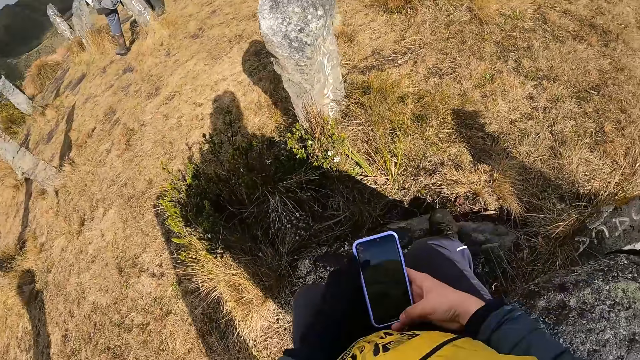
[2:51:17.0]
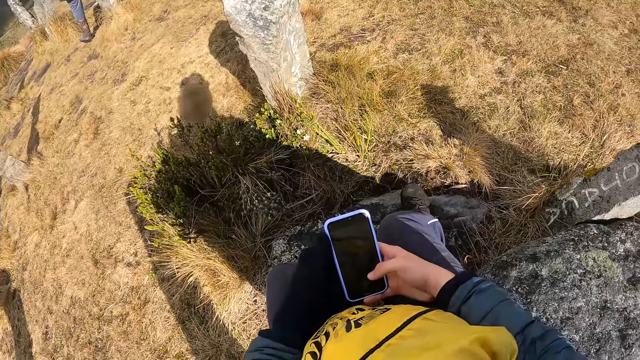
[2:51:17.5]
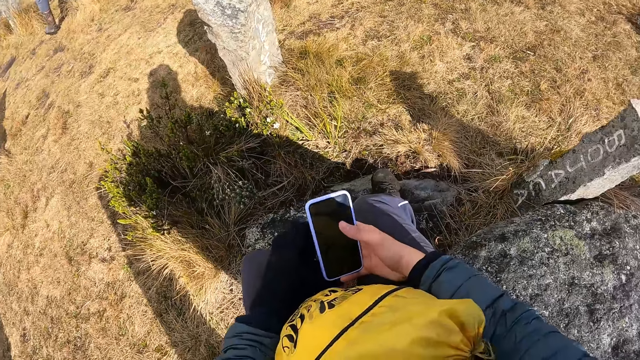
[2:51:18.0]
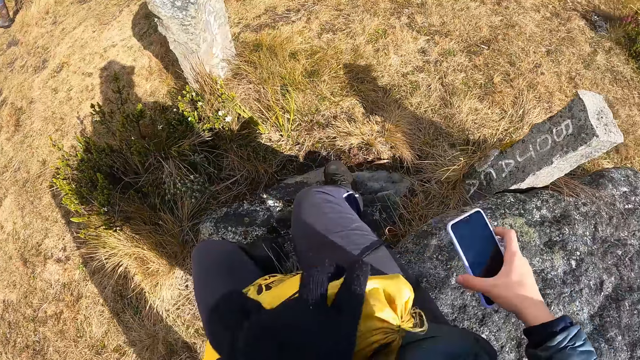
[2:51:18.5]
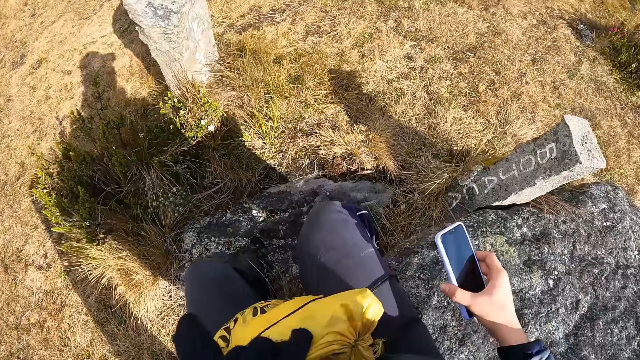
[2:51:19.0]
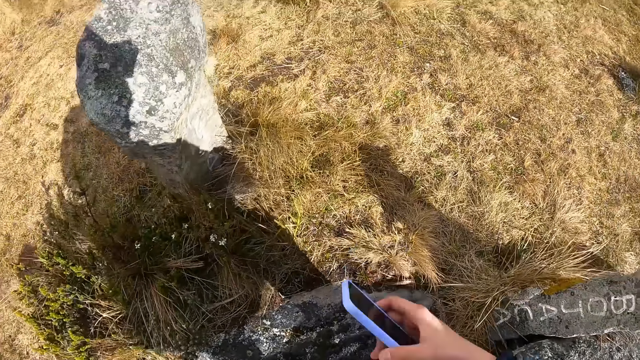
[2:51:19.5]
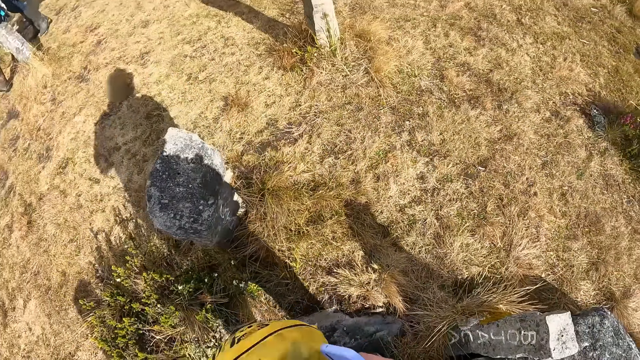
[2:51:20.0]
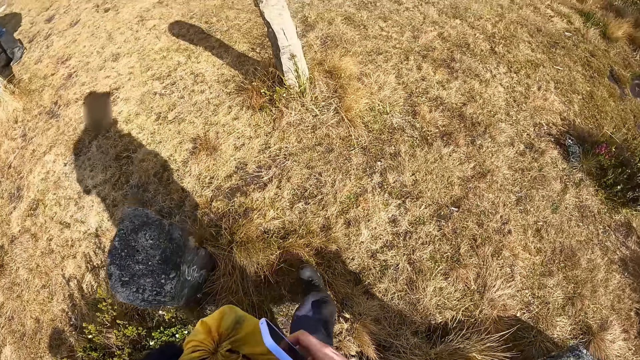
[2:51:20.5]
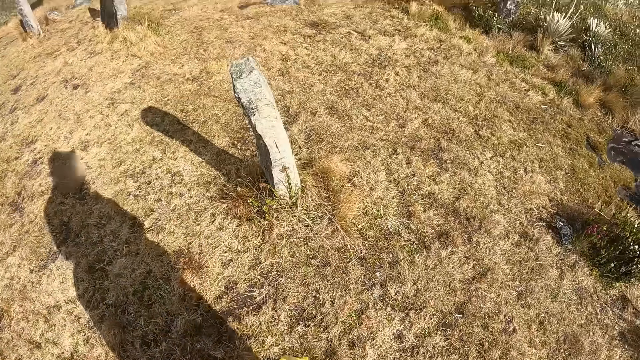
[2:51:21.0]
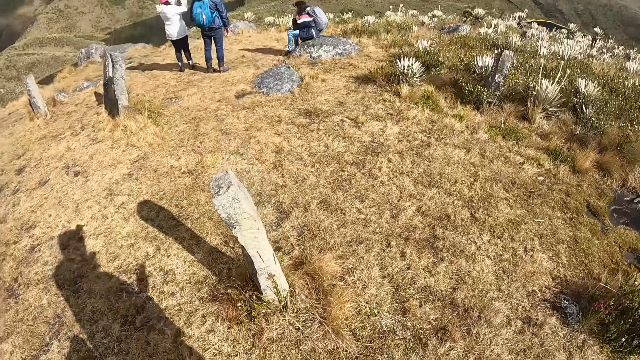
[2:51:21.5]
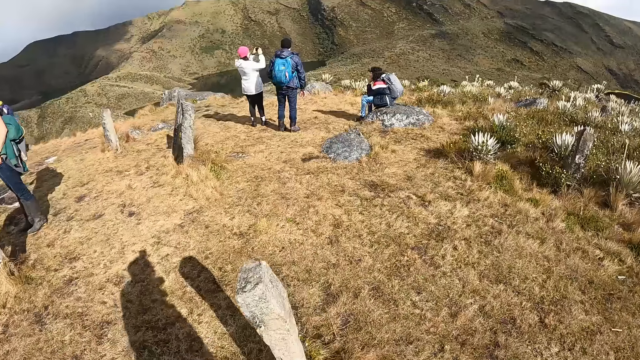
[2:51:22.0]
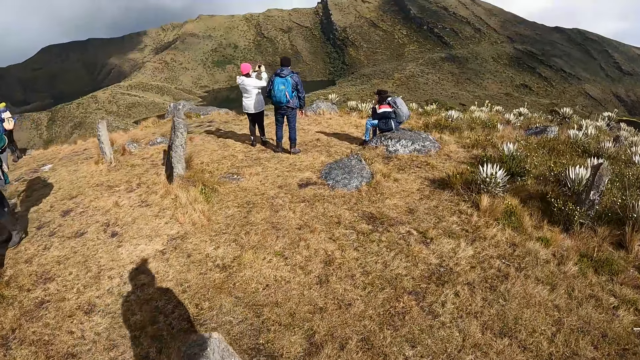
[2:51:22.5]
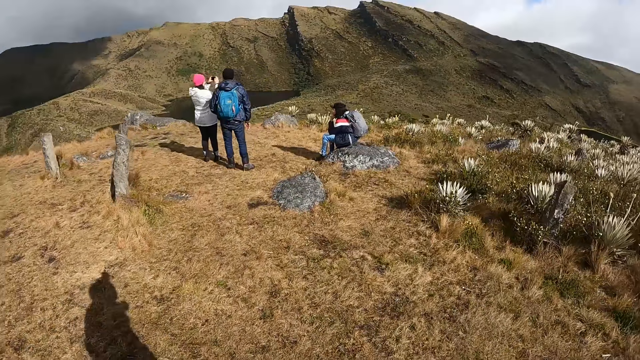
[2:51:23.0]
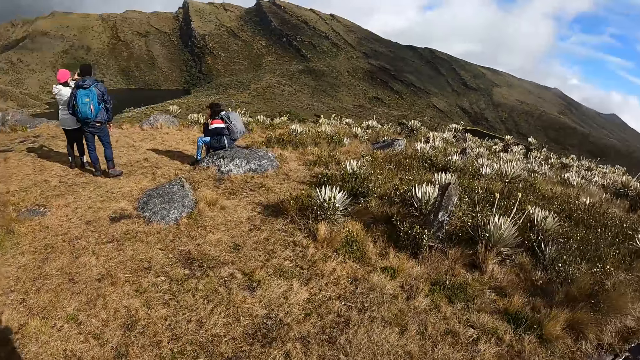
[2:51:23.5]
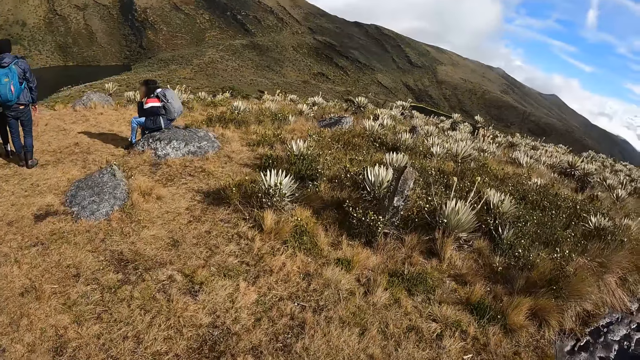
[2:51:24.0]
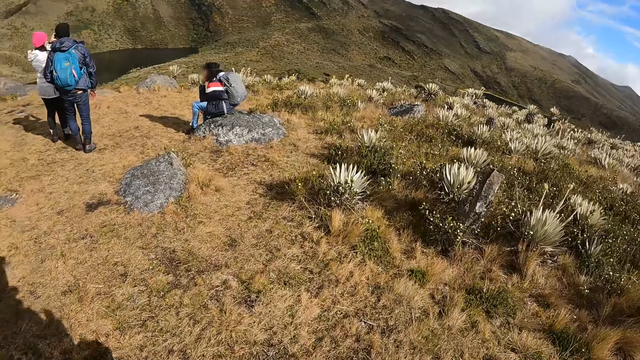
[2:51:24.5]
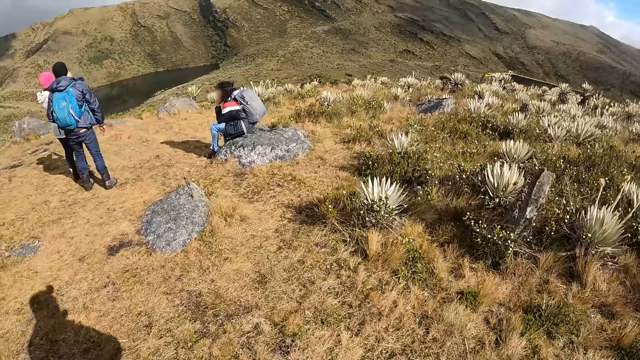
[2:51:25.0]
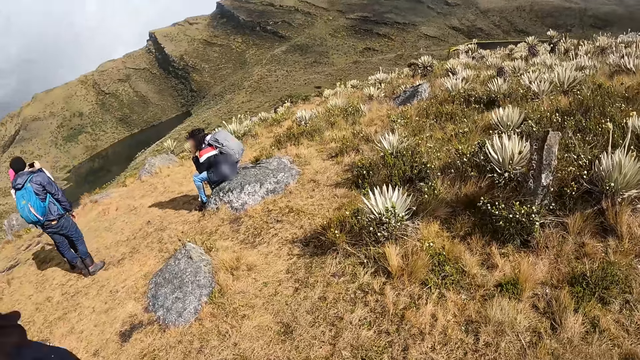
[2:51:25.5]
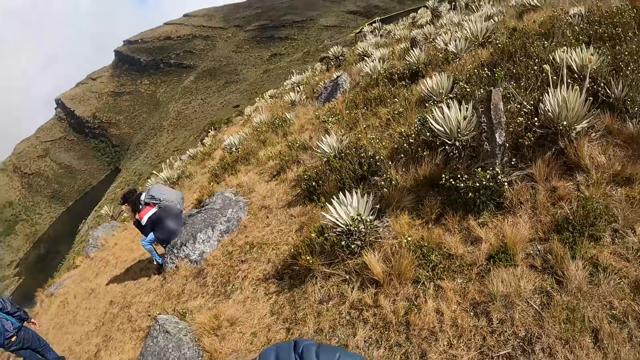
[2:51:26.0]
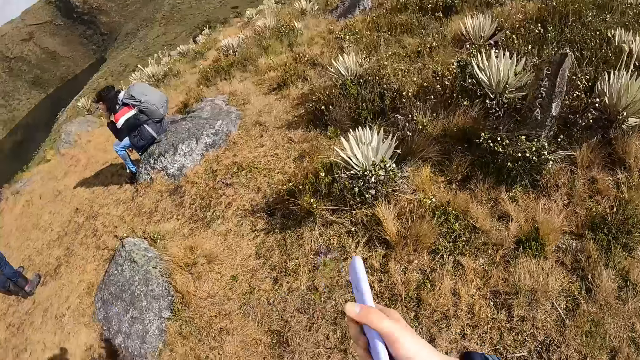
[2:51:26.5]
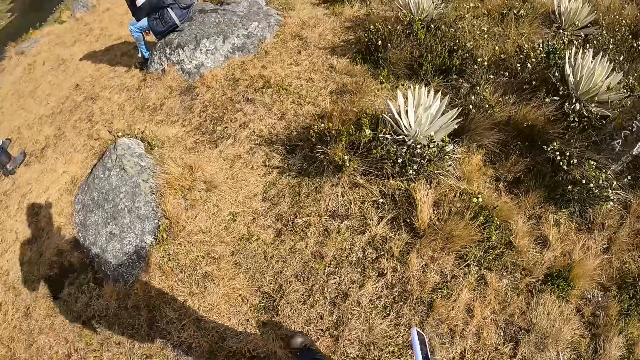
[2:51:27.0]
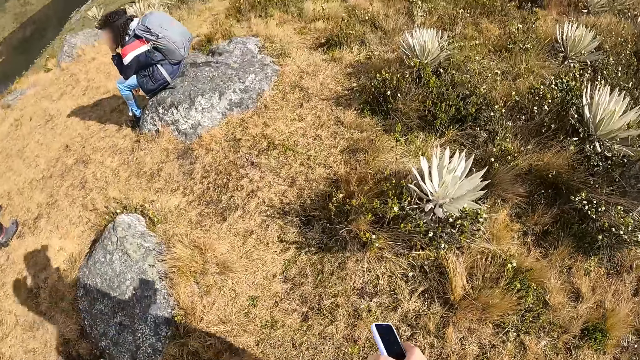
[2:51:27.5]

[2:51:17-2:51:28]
The camera wearer turns around the hill. They browse the phone. They touch the rescue bag and take the rescue bag. They walk on the hill.

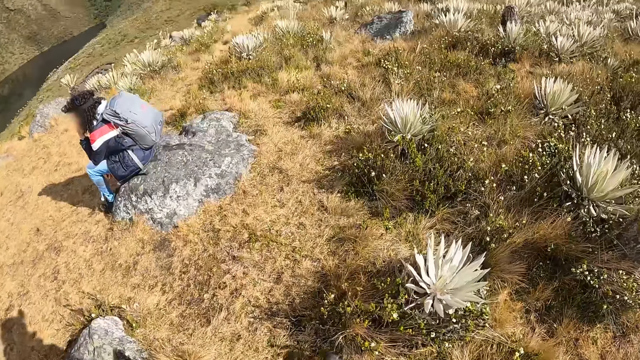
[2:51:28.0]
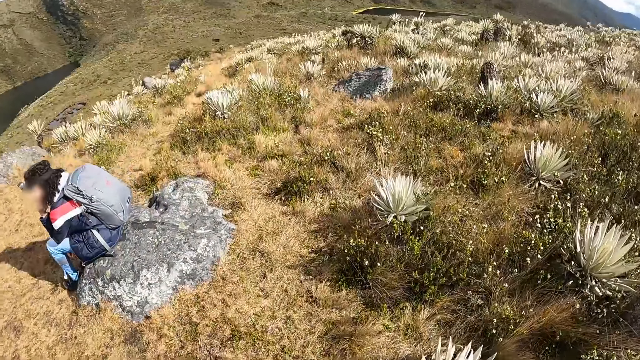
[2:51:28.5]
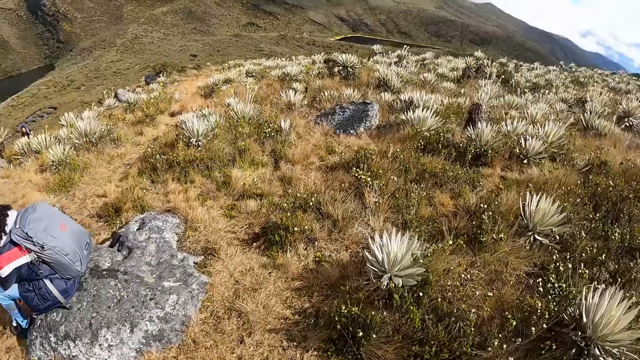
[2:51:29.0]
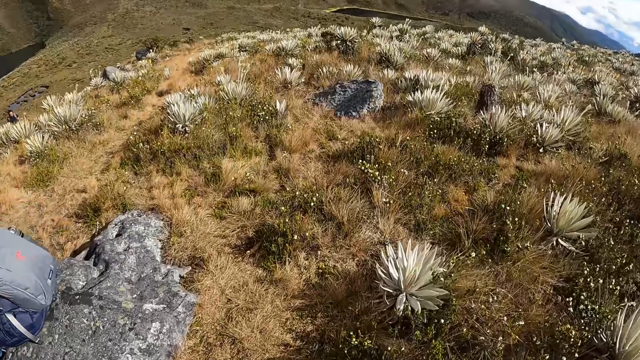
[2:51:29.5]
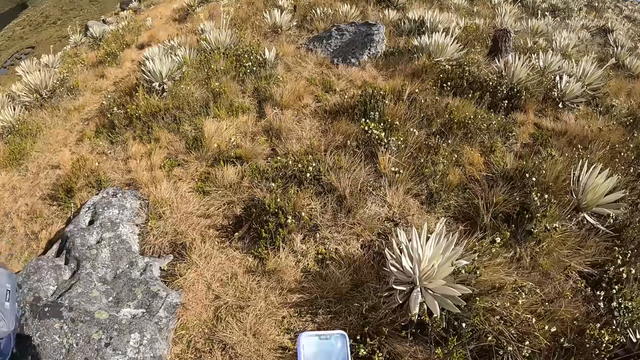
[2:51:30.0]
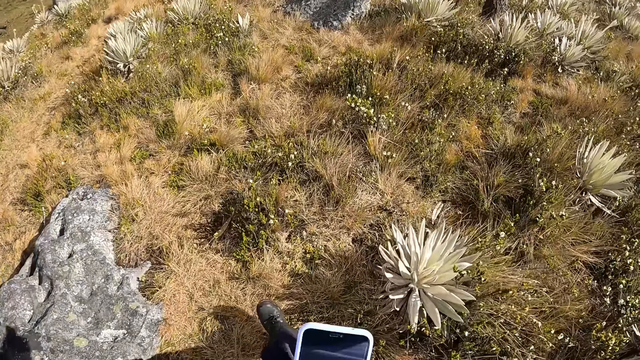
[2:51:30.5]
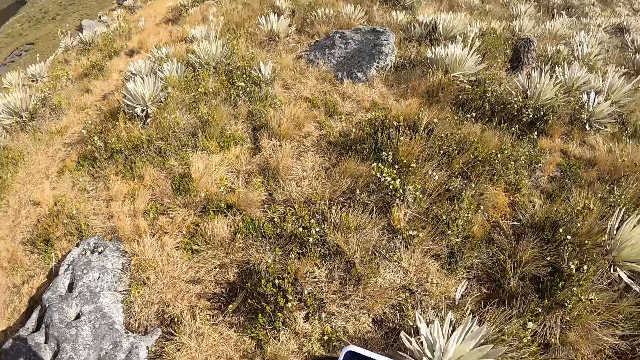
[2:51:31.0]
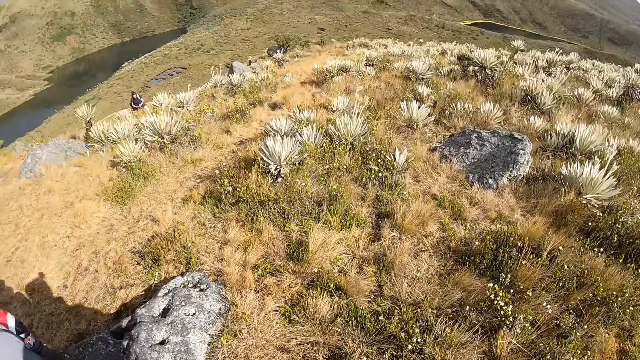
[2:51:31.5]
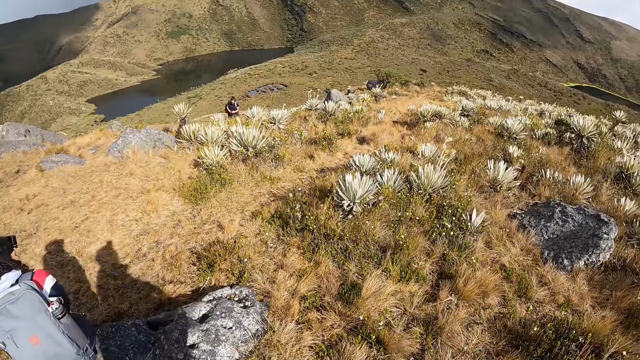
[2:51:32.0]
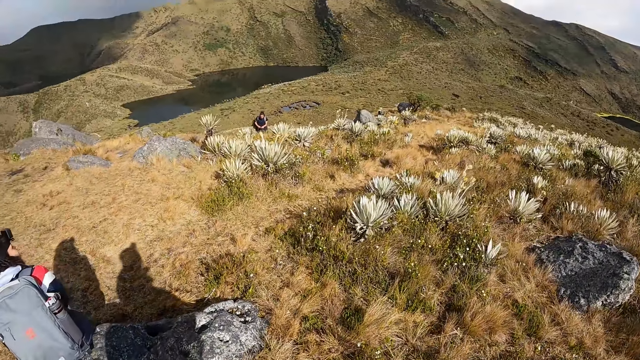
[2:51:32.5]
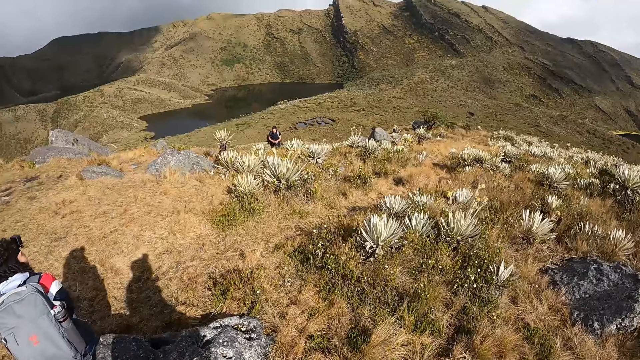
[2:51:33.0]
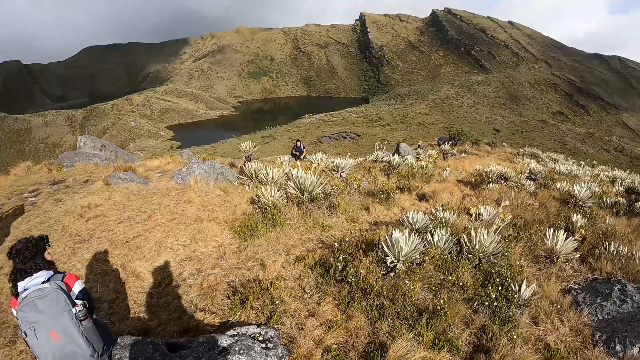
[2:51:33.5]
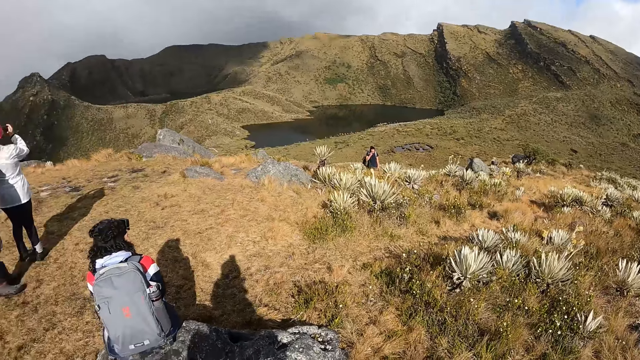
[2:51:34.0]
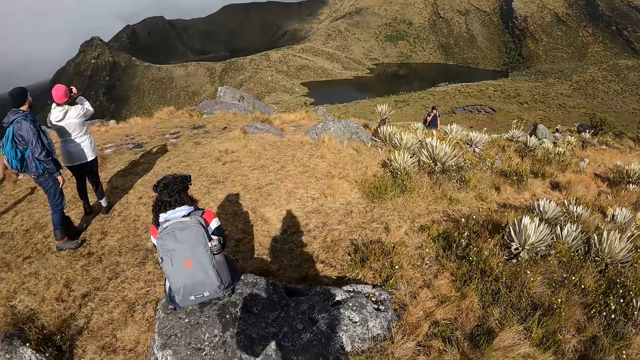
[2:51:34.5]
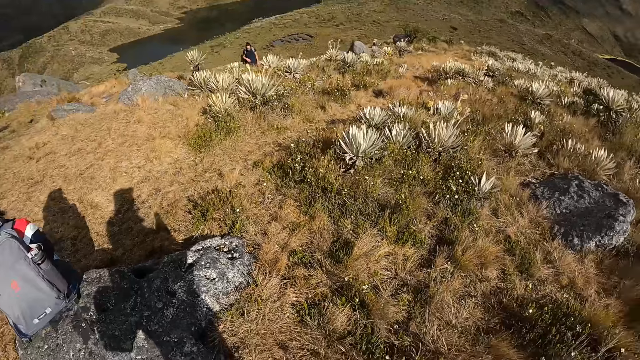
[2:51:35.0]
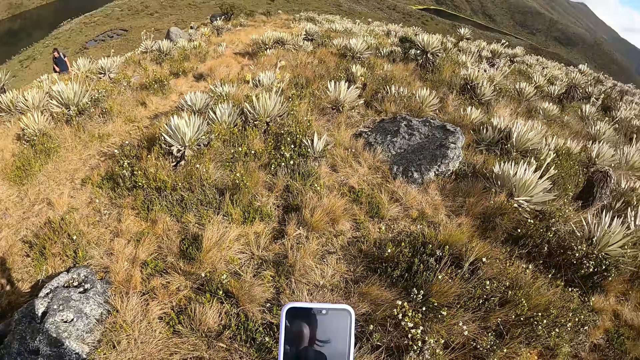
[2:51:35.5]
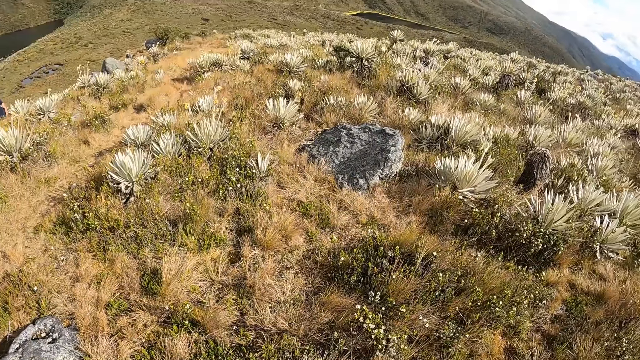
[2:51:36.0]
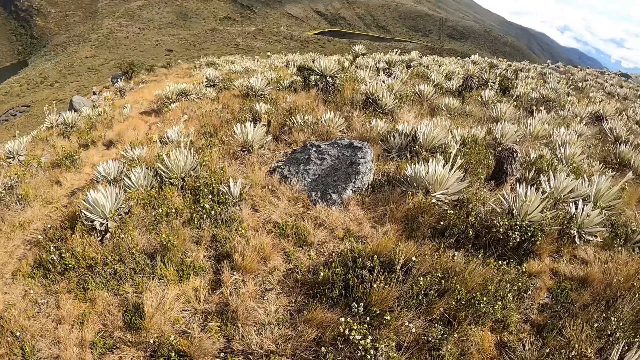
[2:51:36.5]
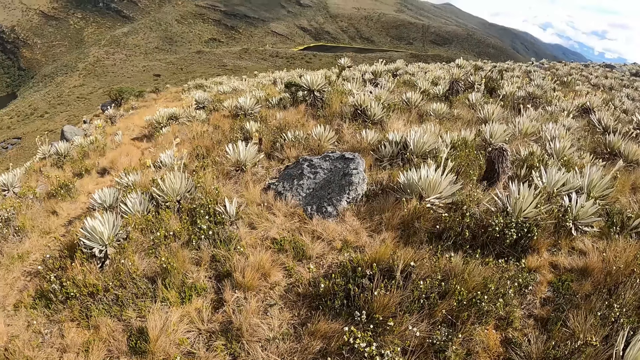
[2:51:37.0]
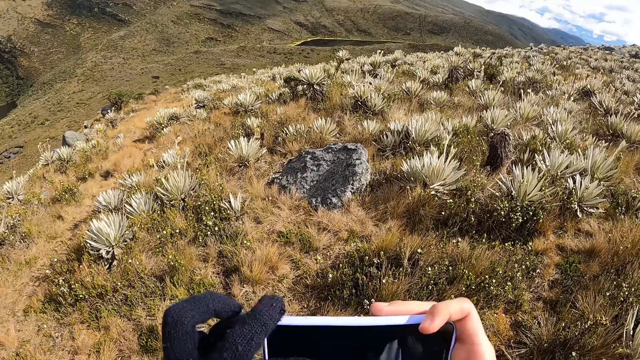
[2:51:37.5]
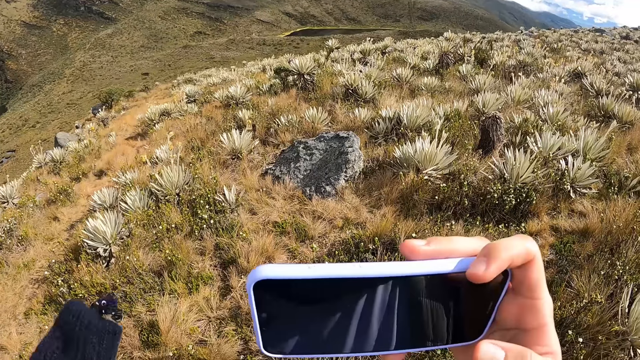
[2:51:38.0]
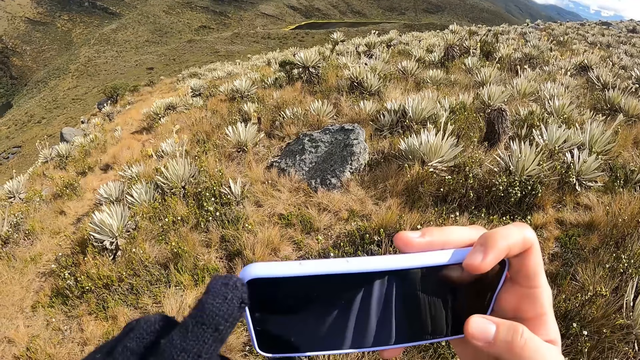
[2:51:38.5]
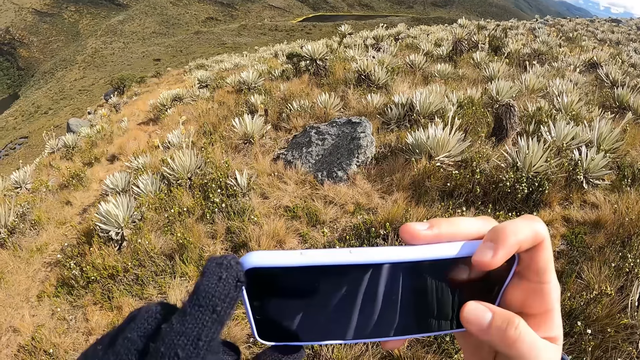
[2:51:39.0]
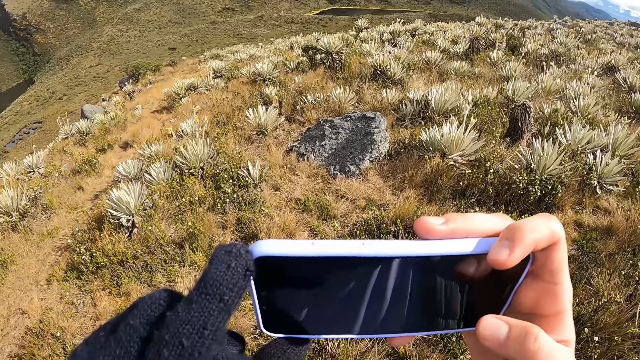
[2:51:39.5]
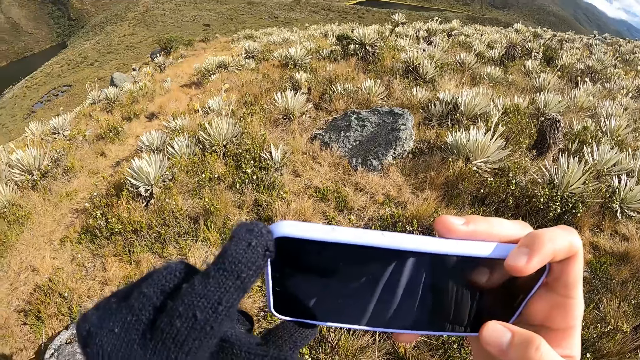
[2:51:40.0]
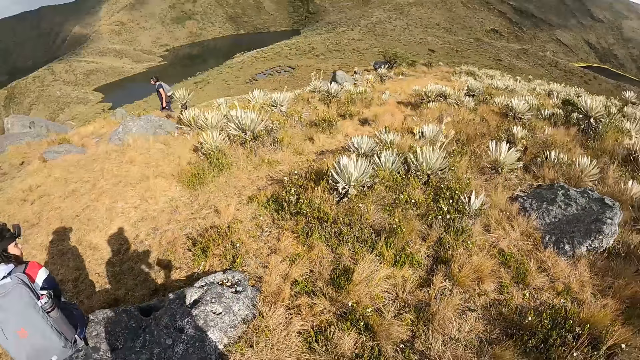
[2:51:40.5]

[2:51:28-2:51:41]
The camera wearer uses his phone. He looks around the hill. He takes a photo of the hill. He takes a video with his phone.
